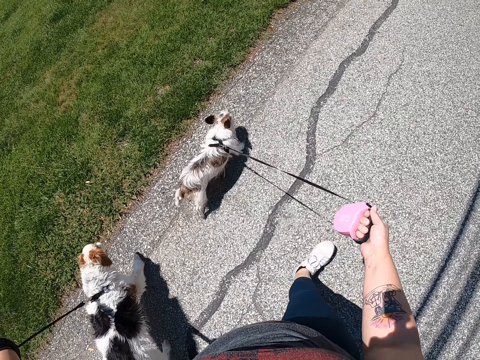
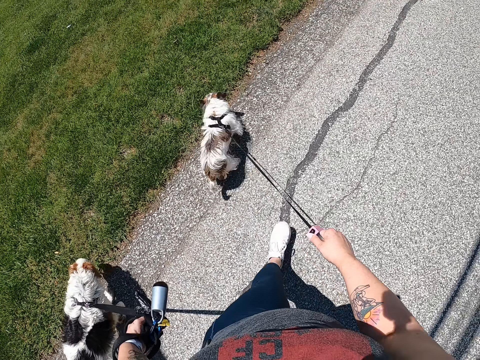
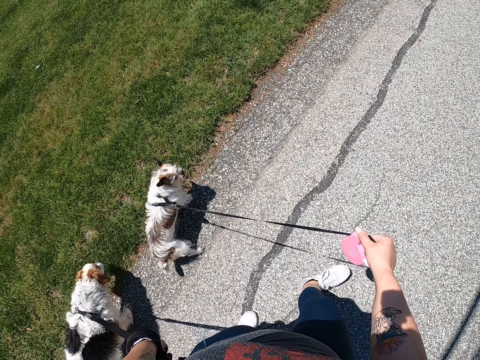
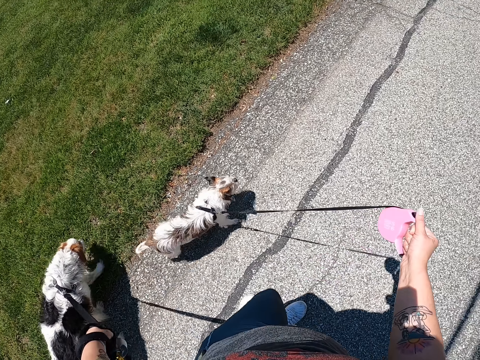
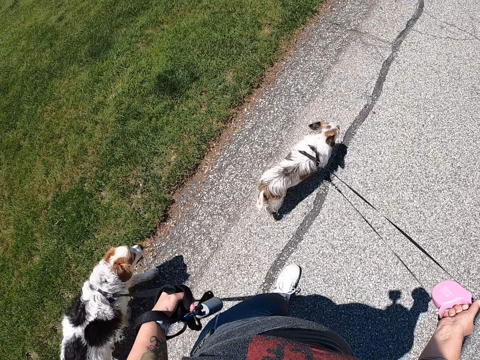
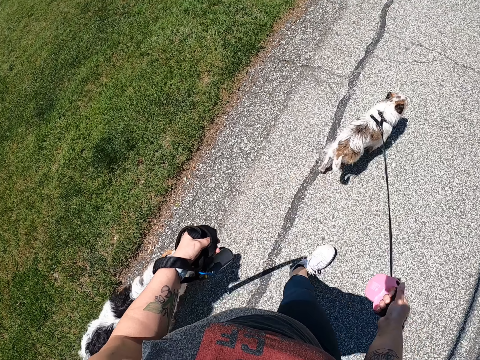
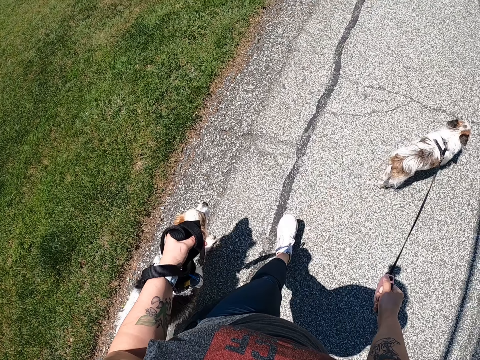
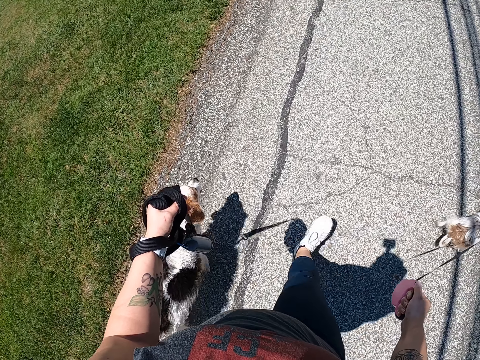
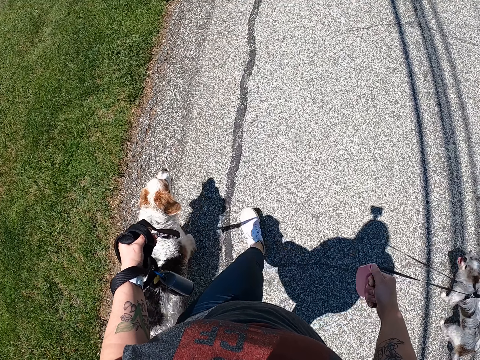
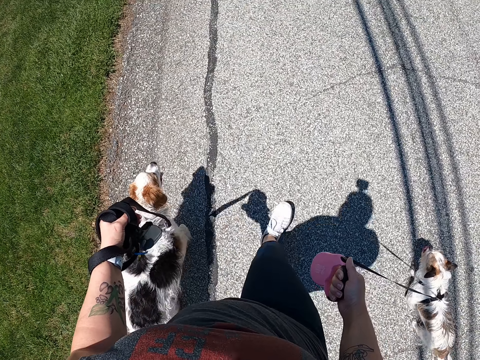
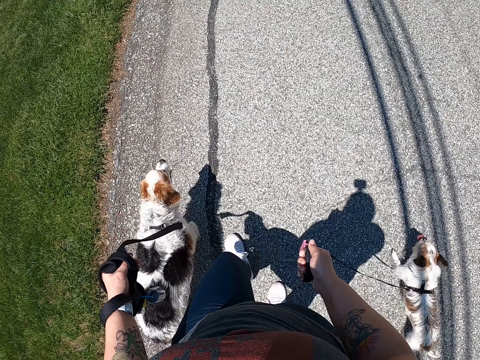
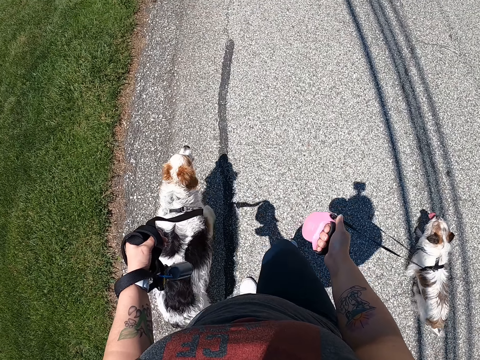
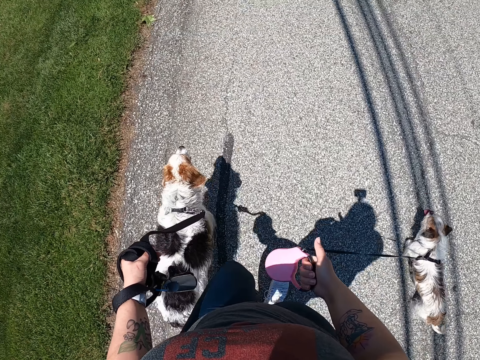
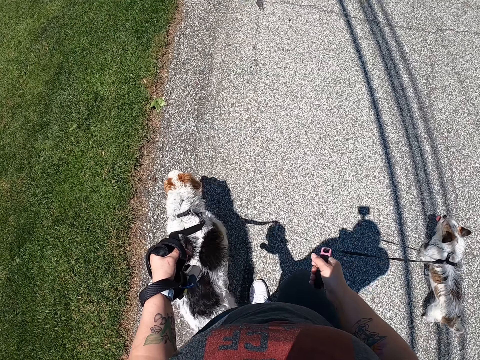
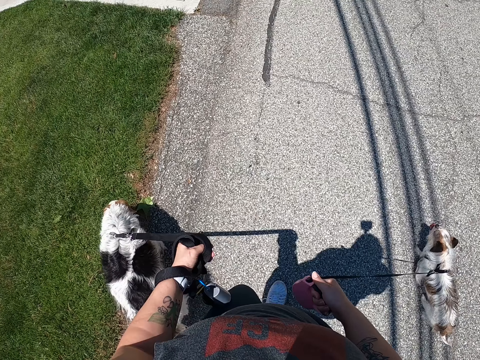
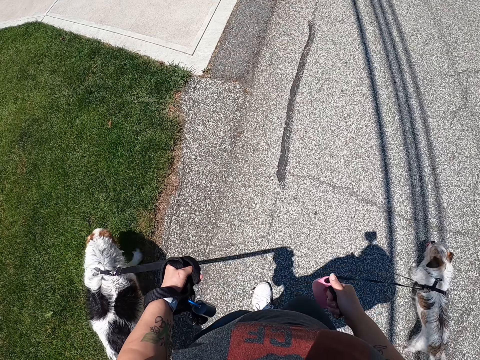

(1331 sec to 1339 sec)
The camera wearer pulls the dog leash.

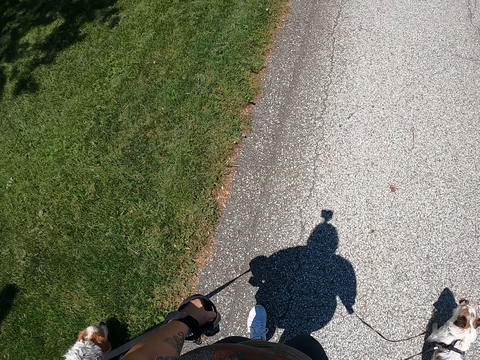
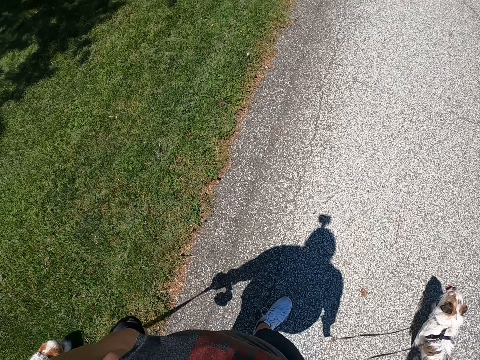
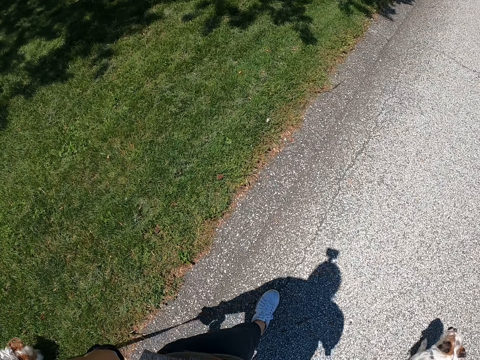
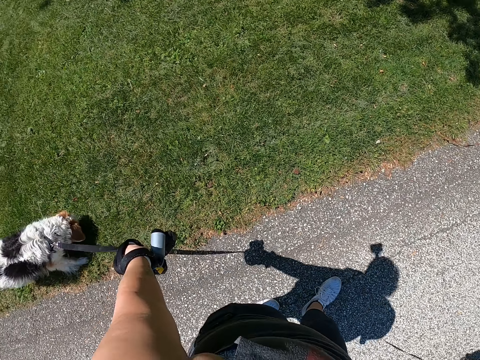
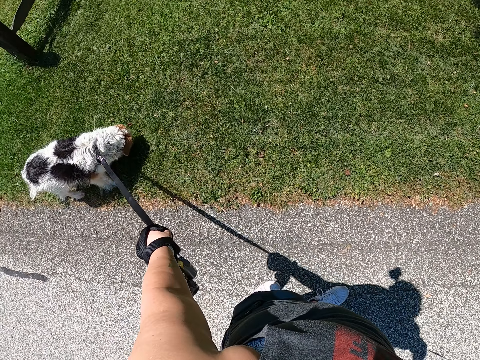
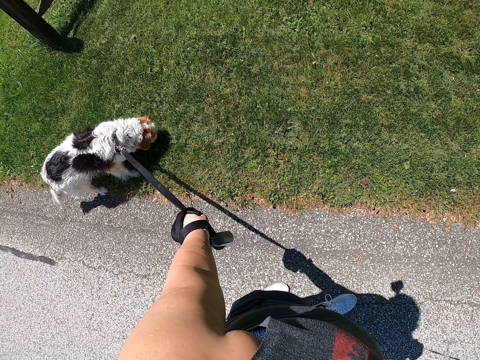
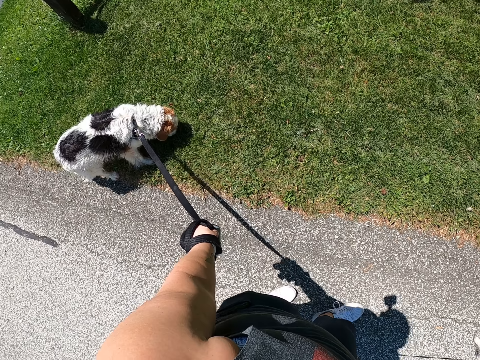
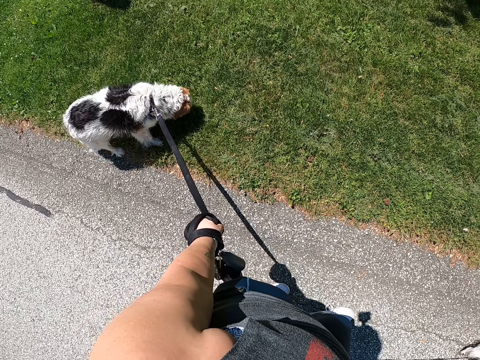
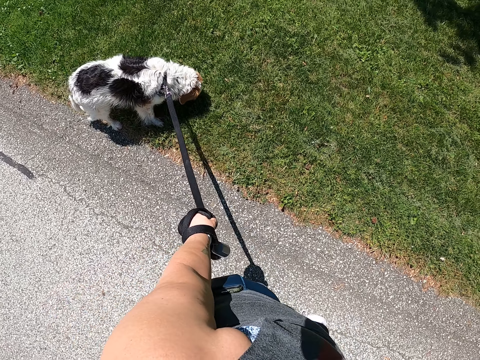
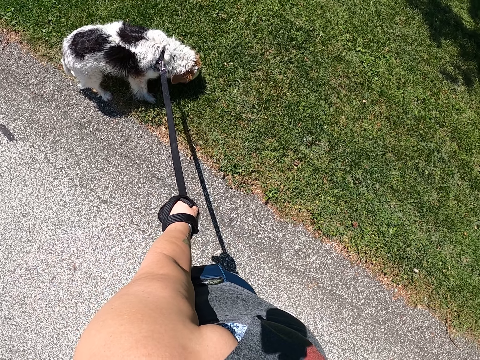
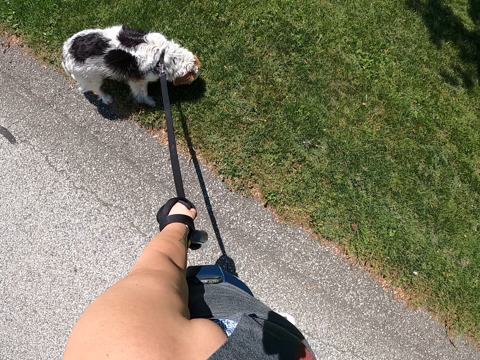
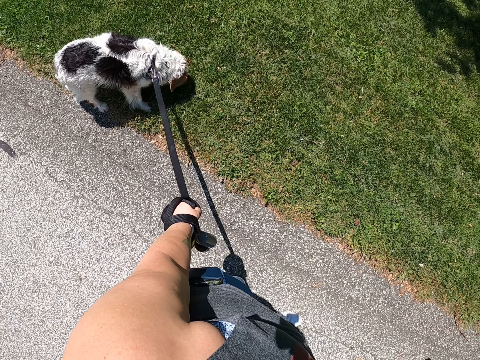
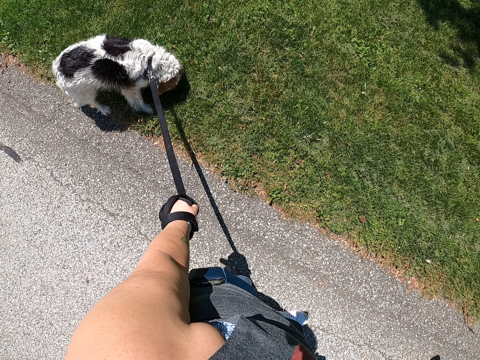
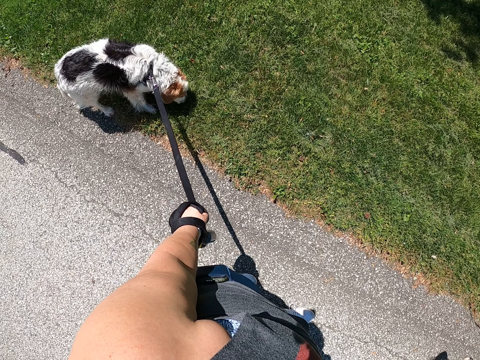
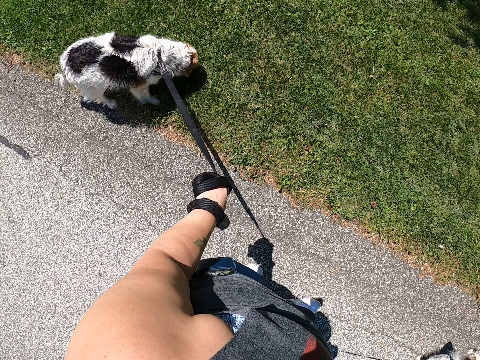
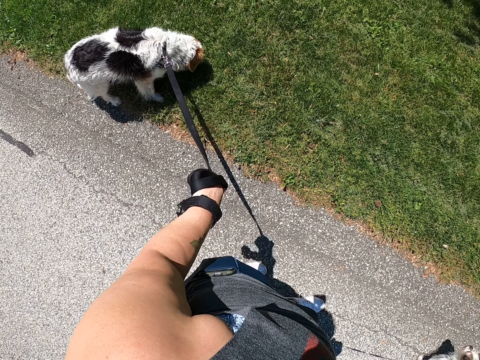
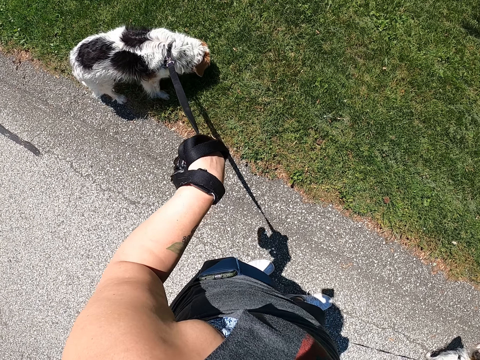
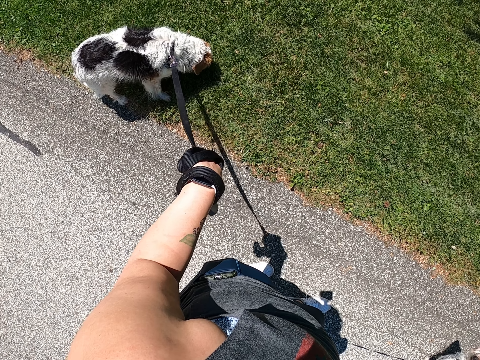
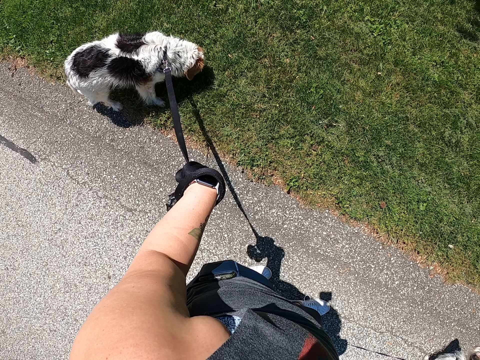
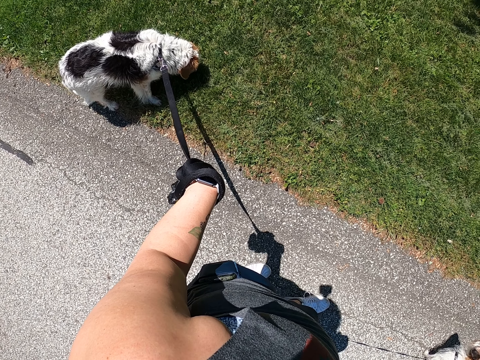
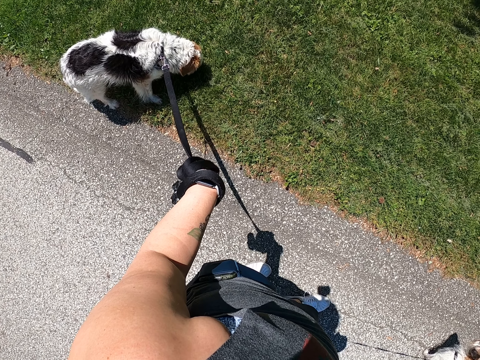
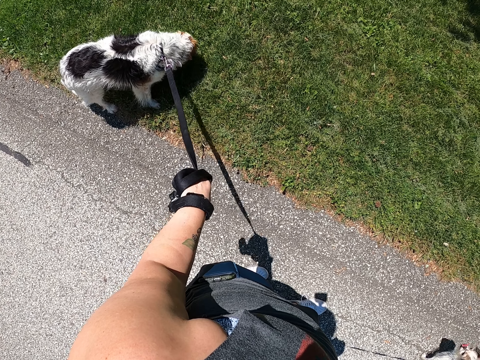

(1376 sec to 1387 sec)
The camera wearer stops on the road. They stare at the dog.

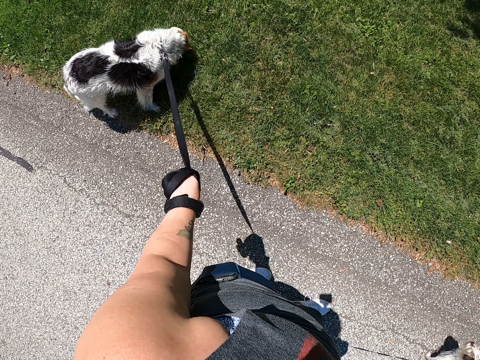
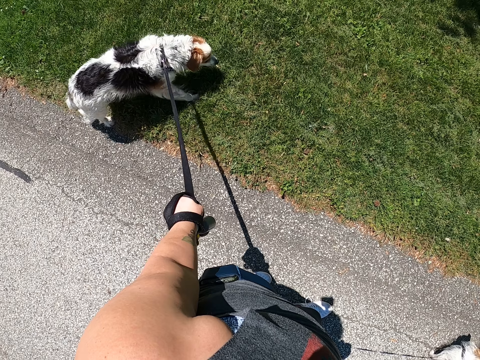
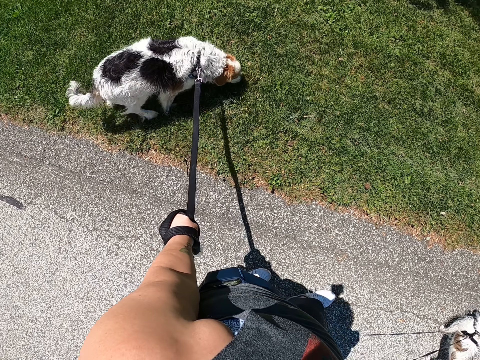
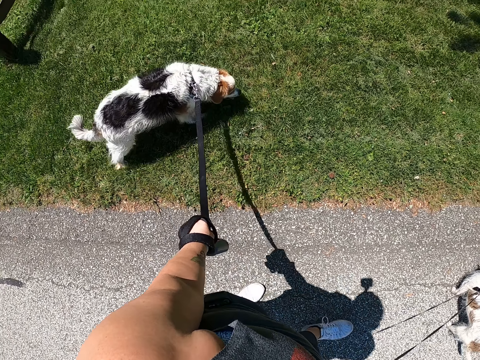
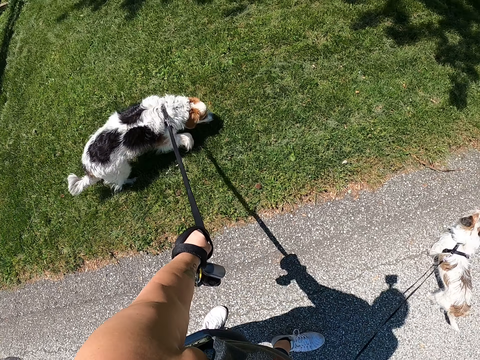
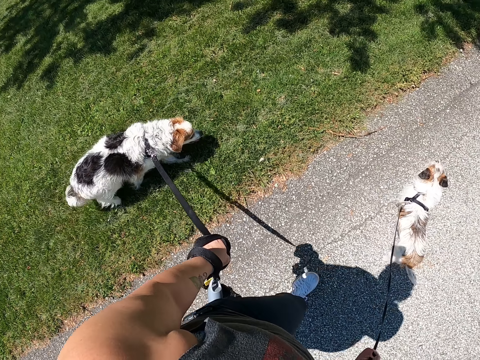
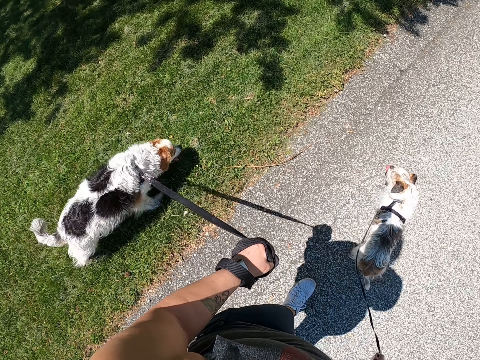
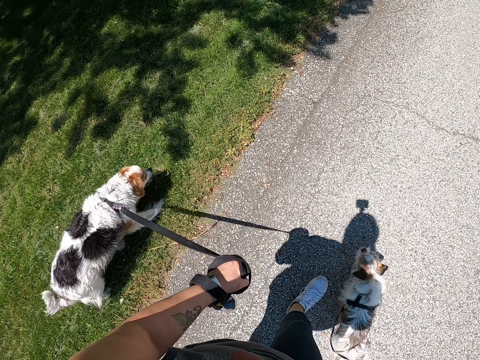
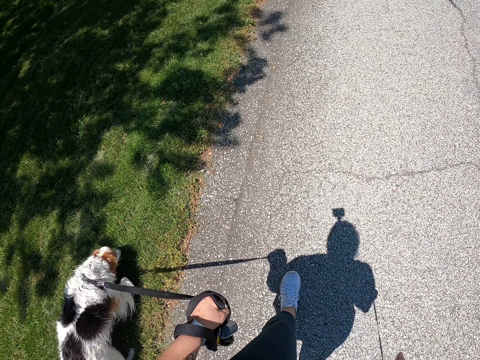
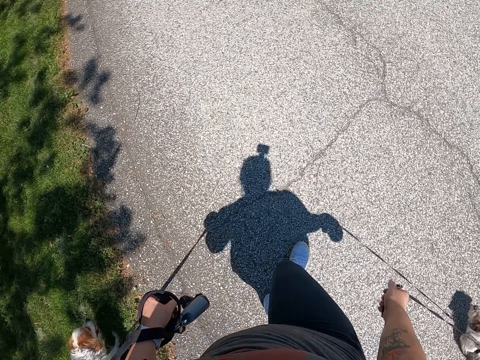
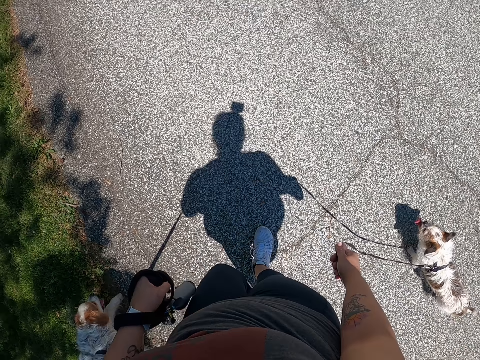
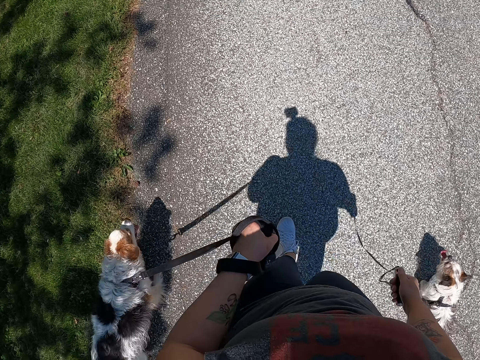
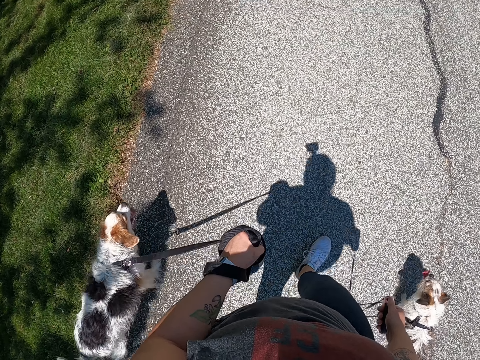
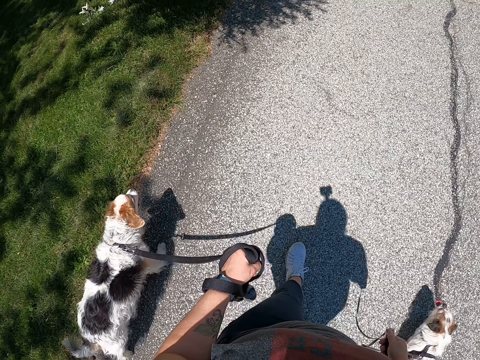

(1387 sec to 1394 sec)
The camera wearer walks on the road with dogs.
